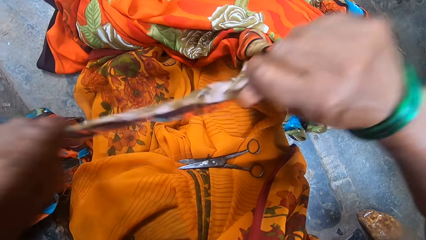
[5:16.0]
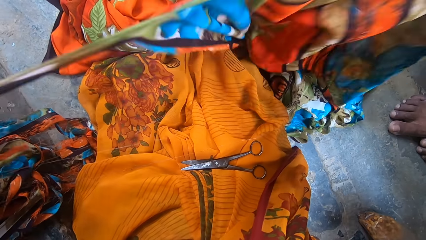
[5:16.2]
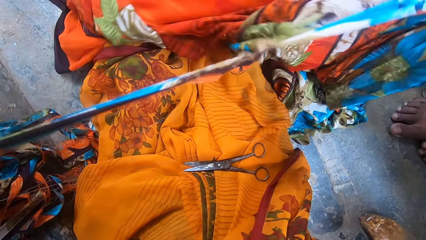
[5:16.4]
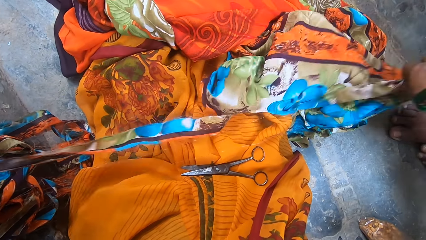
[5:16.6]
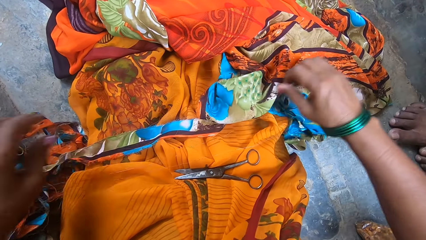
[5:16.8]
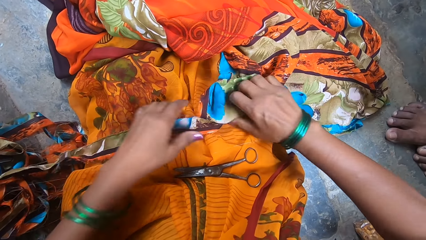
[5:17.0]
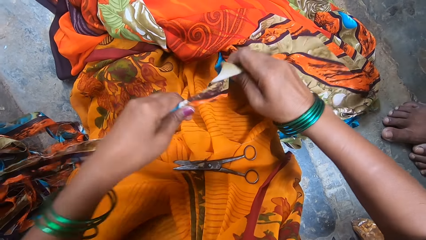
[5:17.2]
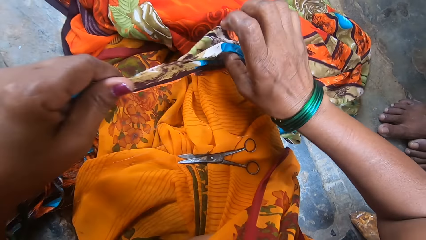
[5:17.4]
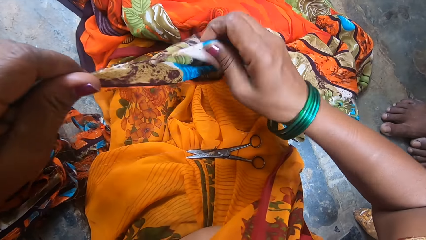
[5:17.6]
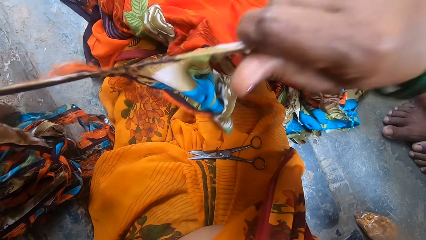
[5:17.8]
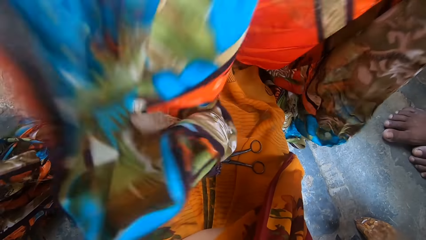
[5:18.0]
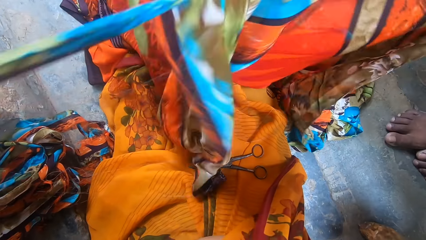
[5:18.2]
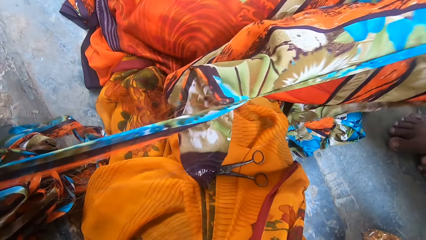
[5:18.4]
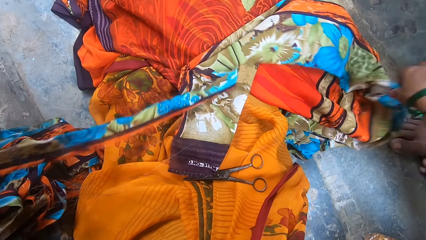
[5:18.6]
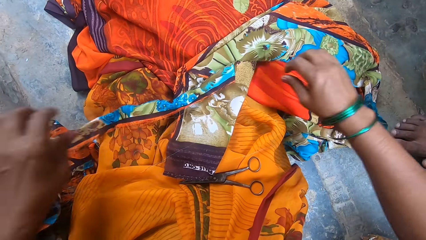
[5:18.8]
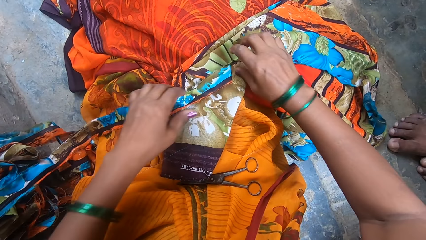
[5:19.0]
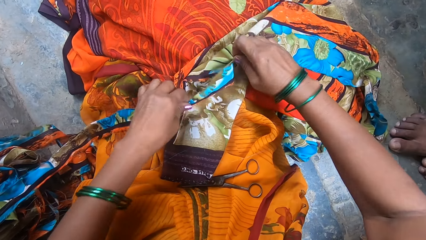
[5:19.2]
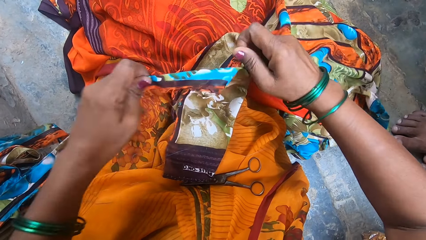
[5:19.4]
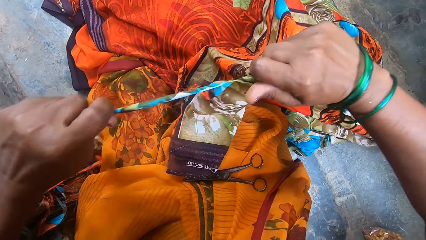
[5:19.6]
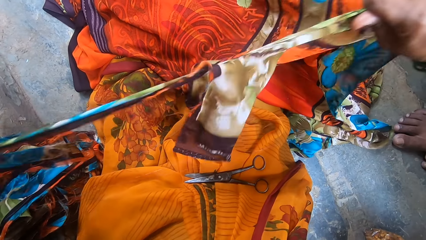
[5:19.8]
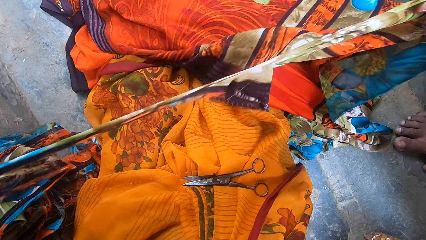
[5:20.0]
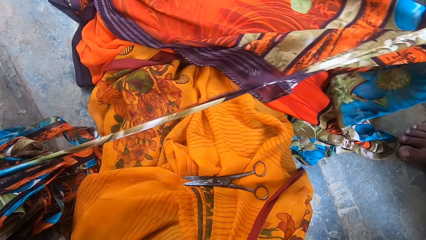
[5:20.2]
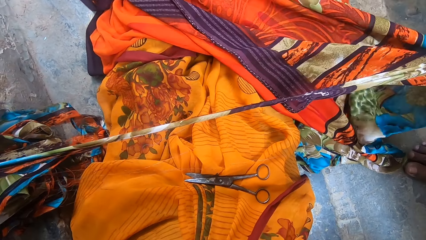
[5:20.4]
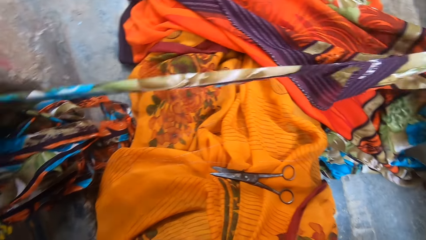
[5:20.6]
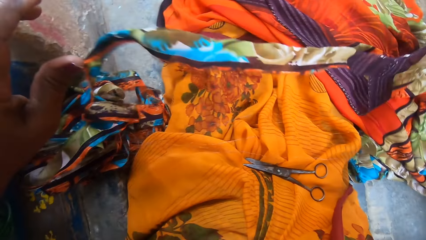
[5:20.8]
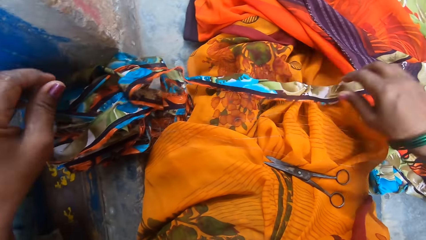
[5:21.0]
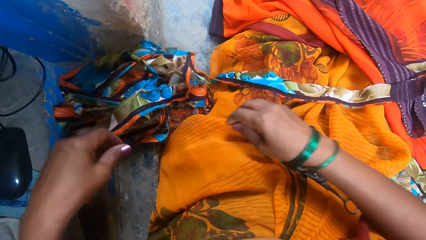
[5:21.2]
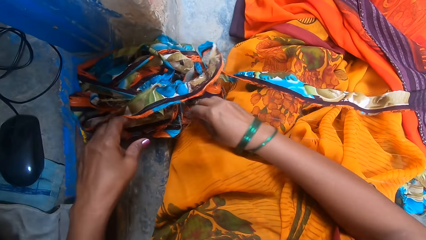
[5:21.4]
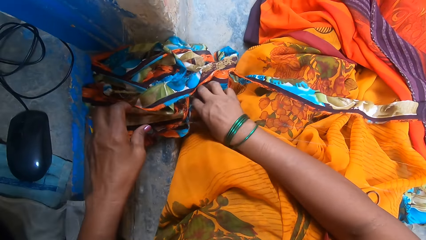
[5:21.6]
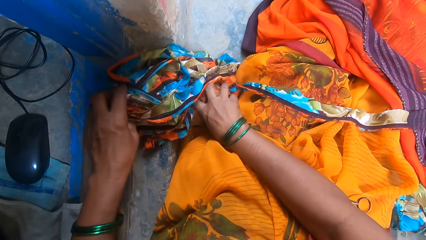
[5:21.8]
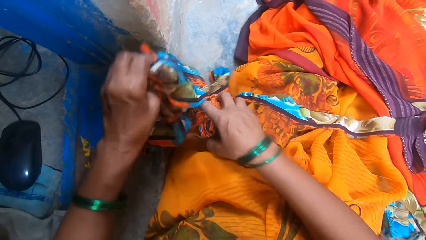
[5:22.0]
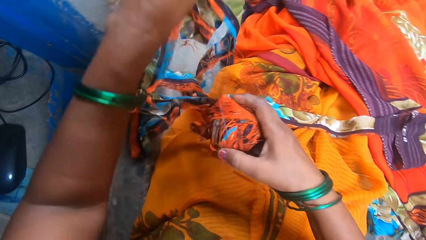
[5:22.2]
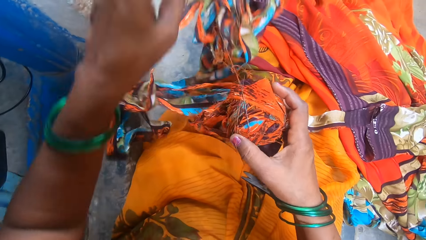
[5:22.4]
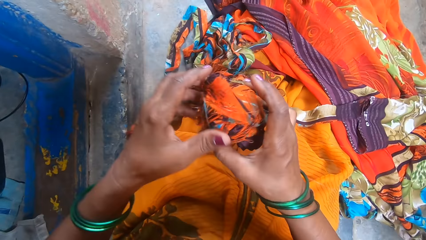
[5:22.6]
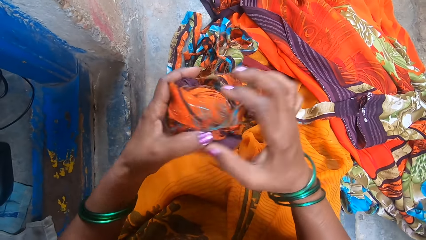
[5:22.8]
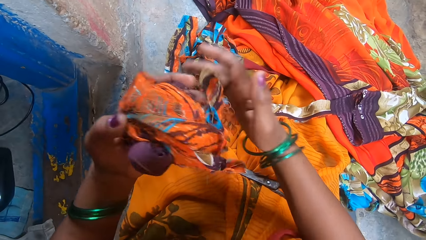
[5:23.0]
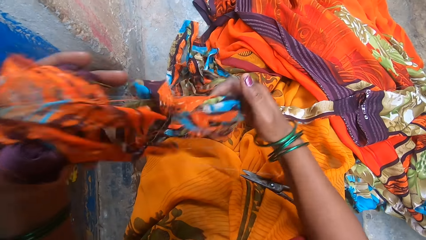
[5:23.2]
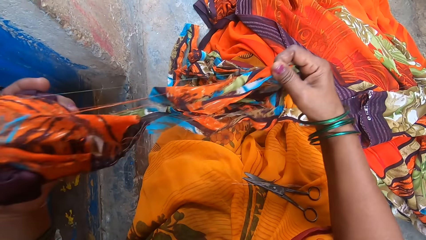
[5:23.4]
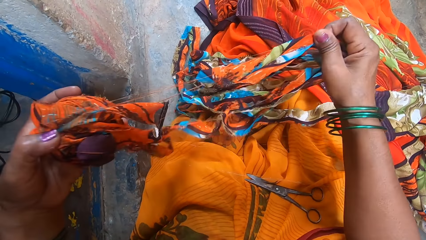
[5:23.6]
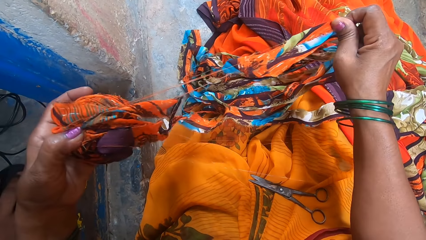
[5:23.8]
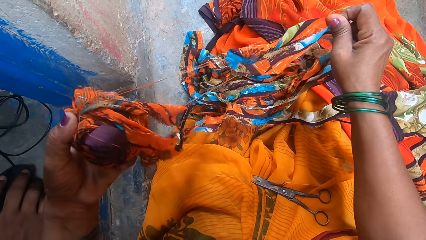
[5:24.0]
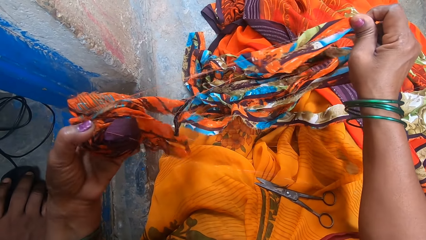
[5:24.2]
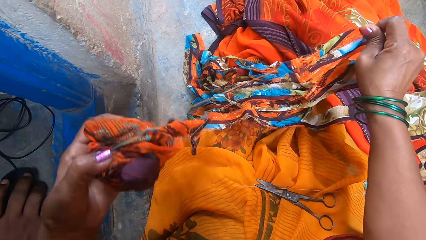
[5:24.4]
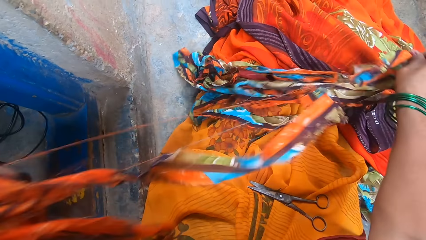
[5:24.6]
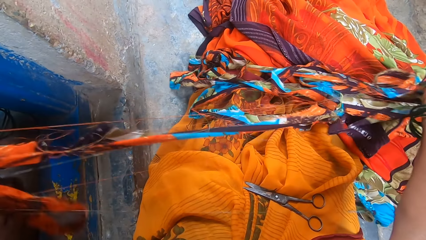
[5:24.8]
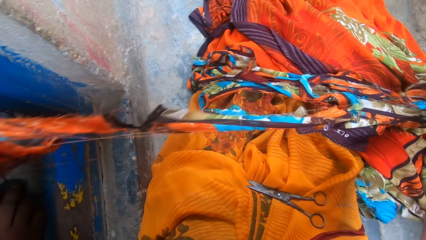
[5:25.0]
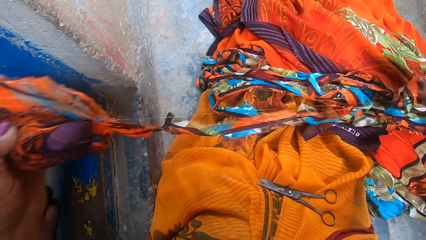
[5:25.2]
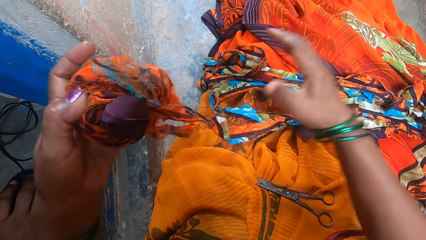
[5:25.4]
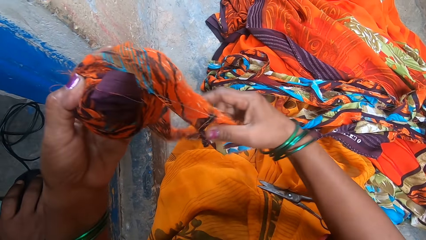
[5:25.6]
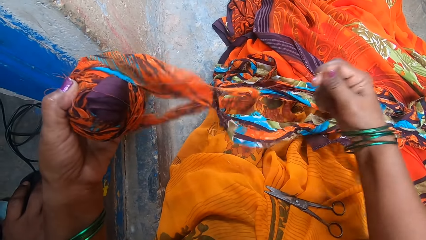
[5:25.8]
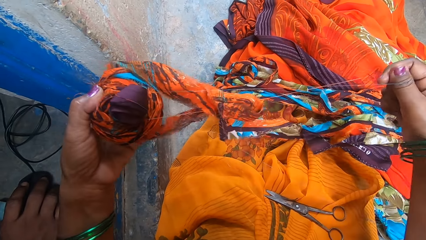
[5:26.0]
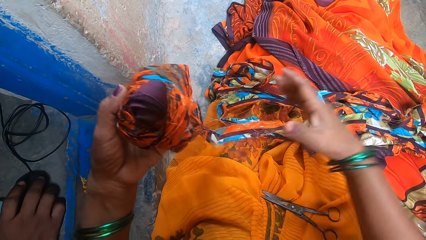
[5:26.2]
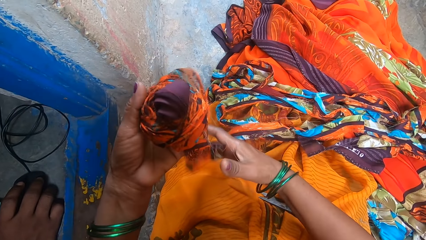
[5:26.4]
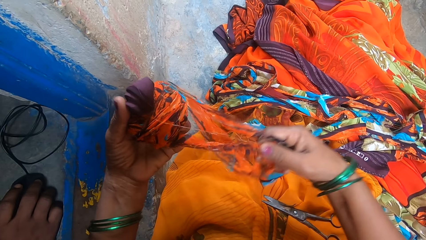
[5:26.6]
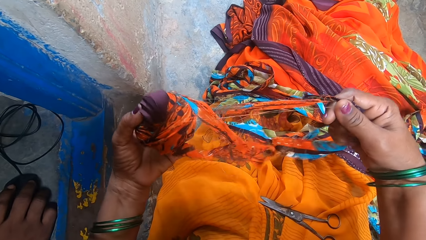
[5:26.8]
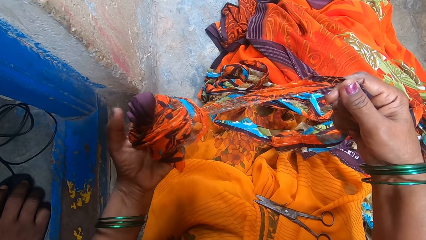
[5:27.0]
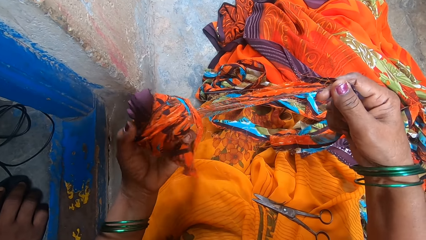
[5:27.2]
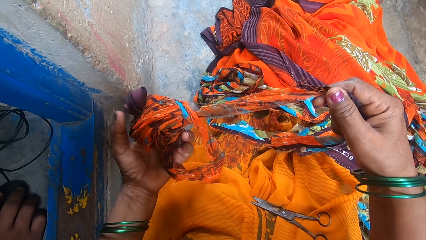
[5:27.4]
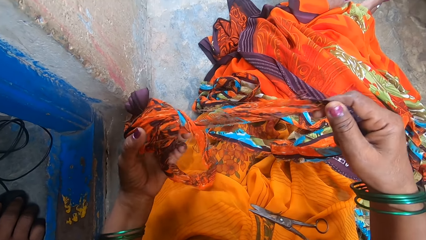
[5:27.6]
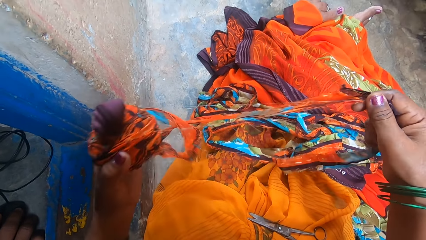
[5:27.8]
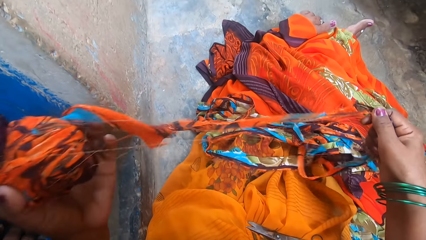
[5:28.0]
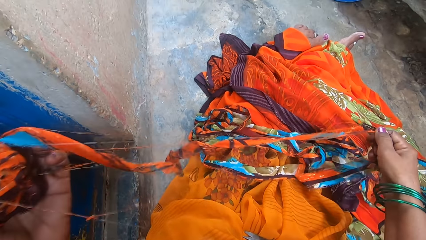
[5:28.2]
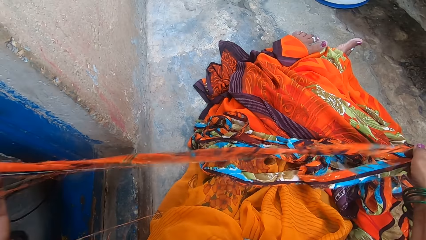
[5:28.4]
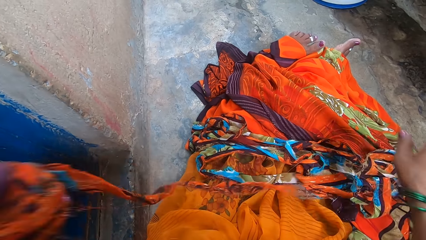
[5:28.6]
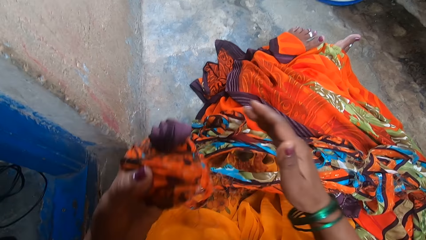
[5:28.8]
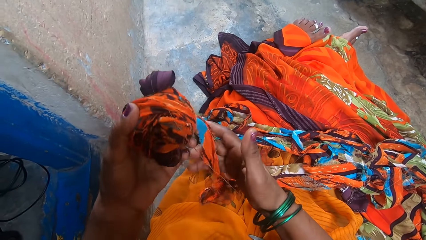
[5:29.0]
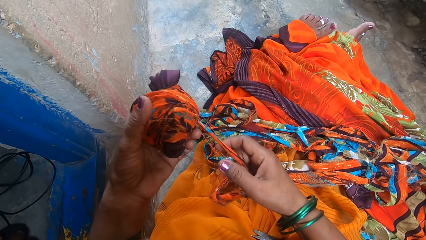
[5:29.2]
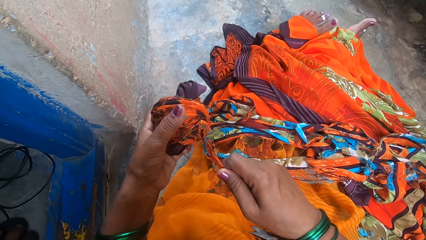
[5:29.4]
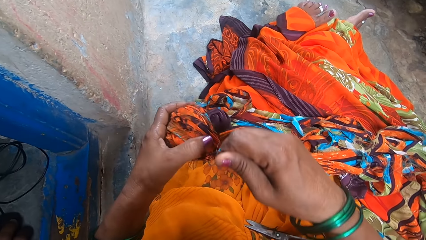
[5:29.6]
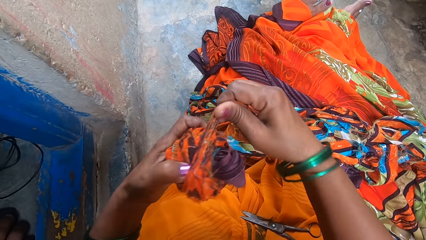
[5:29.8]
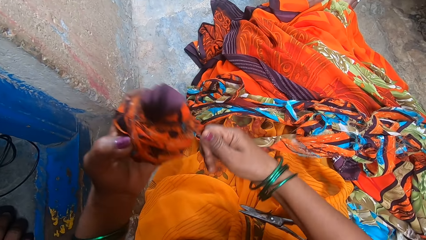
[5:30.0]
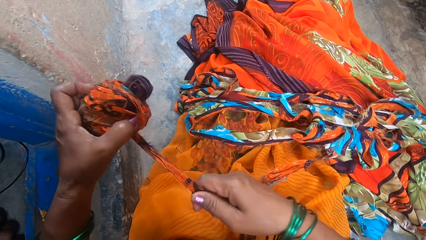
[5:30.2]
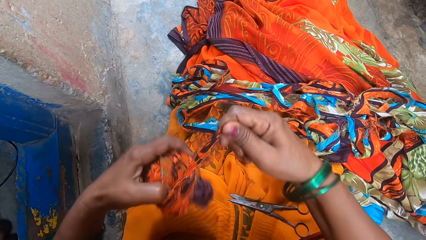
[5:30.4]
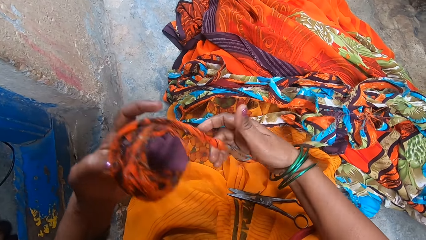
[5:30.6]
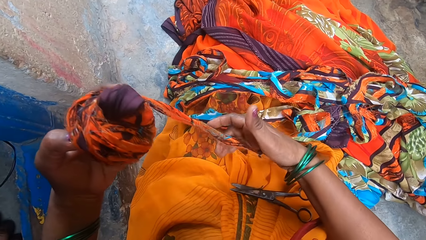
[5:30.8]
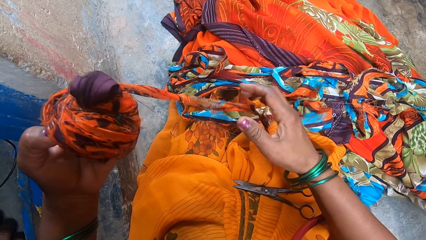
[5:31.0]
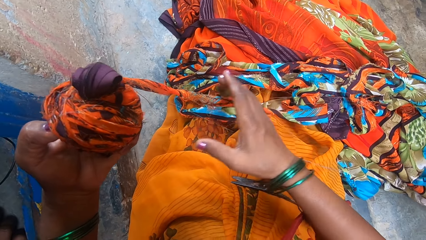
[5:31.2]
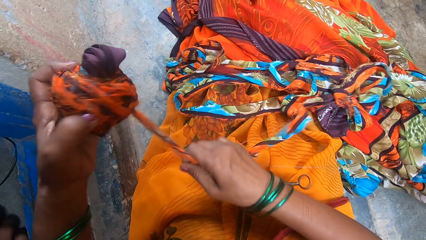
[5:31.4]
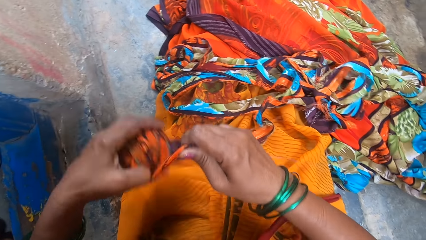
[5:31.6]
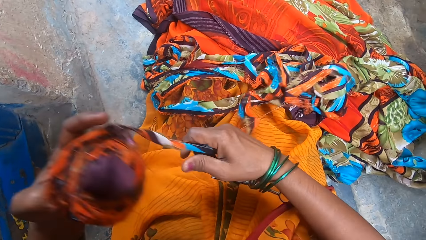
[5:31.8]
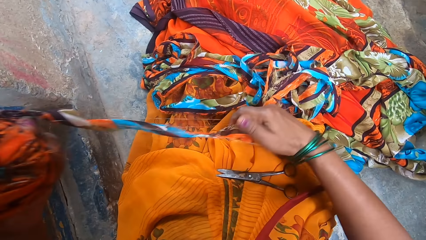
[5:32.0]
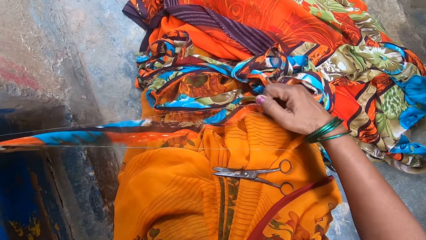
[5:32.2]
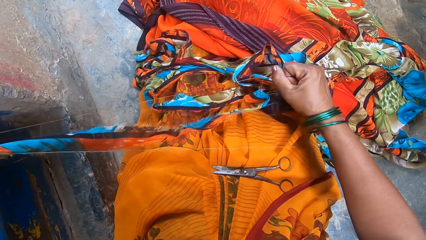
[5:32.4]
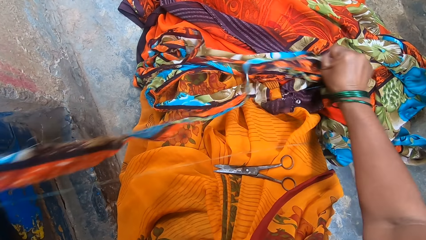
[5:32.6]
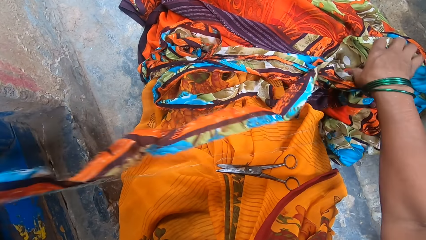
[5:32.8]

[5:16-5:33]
The camera wearer holds the garment. They roll a cloth.
